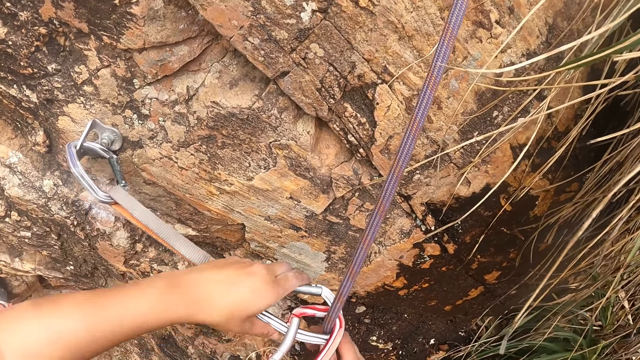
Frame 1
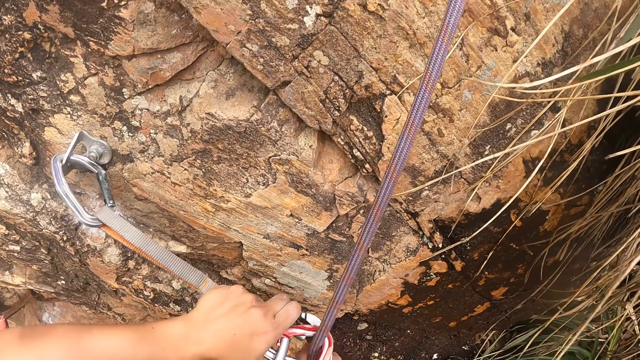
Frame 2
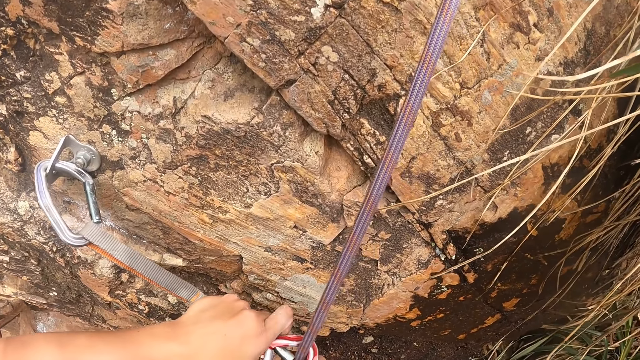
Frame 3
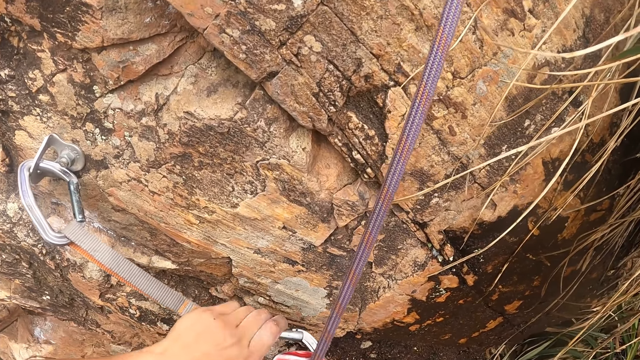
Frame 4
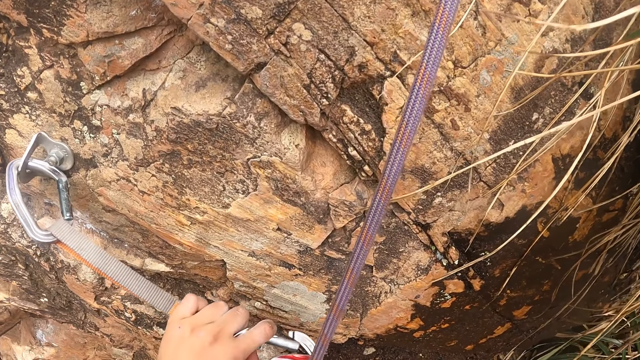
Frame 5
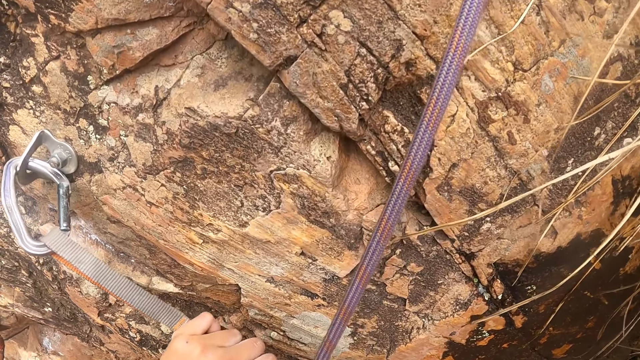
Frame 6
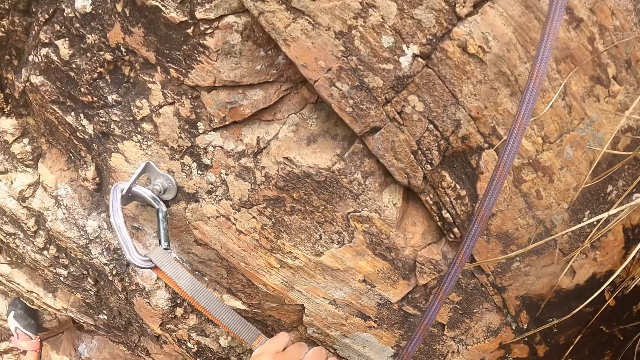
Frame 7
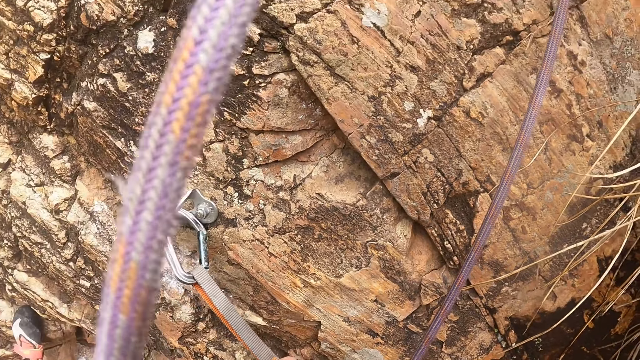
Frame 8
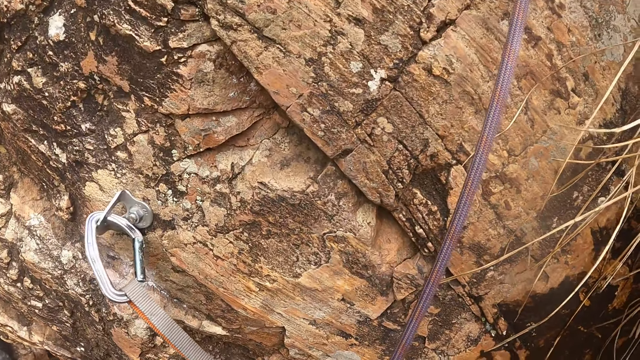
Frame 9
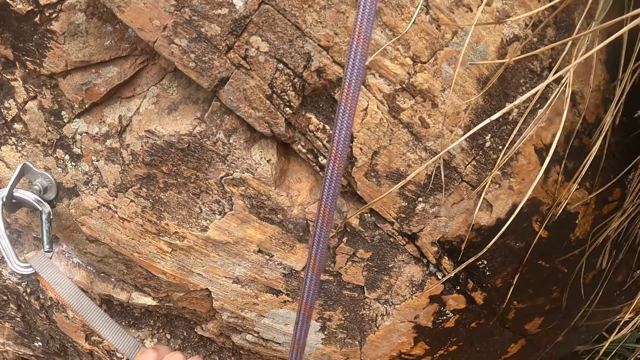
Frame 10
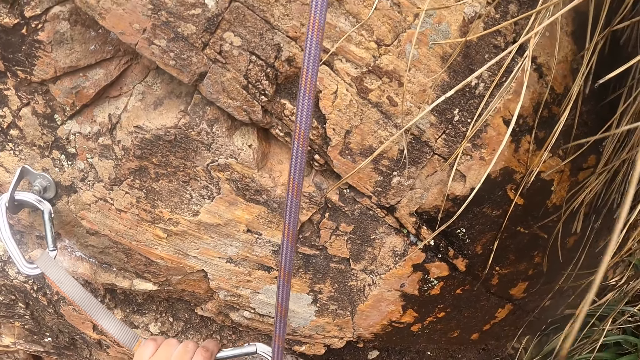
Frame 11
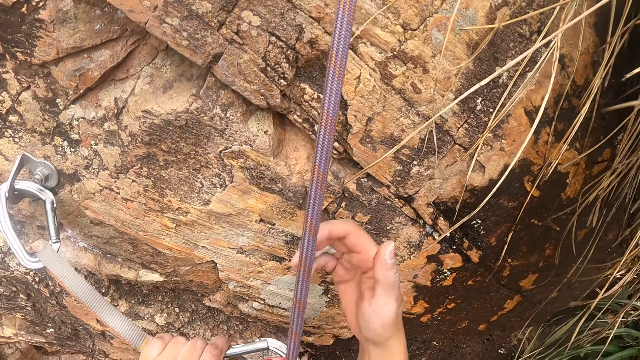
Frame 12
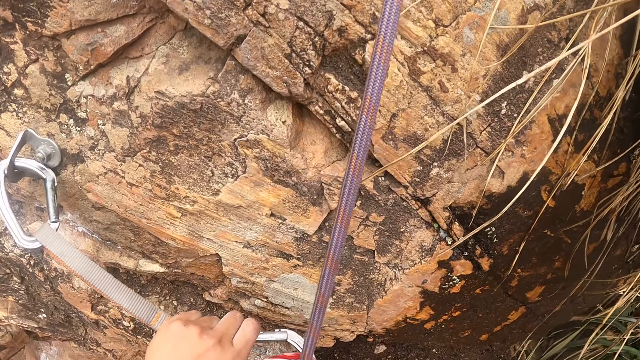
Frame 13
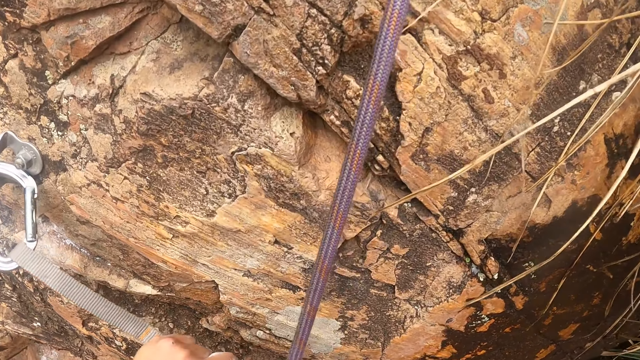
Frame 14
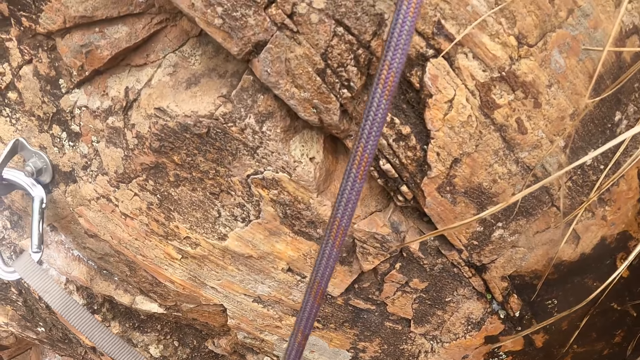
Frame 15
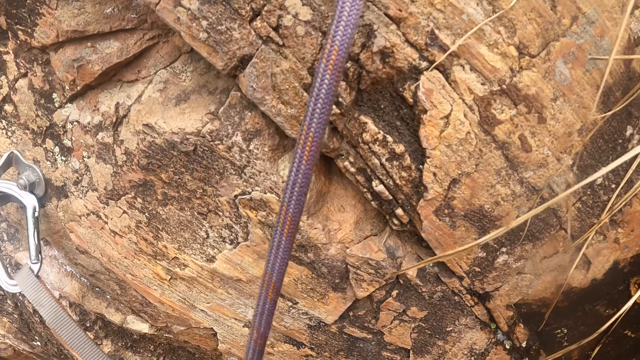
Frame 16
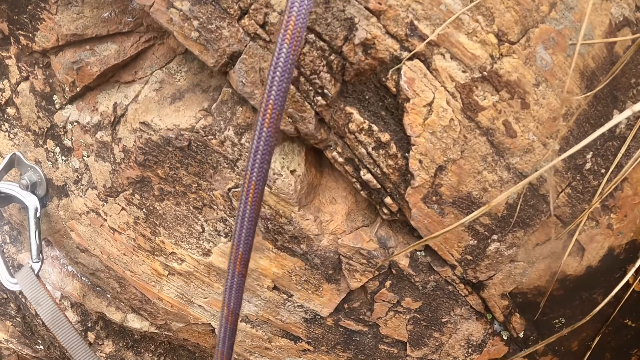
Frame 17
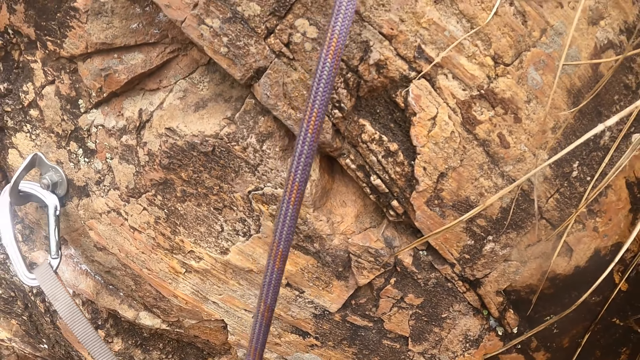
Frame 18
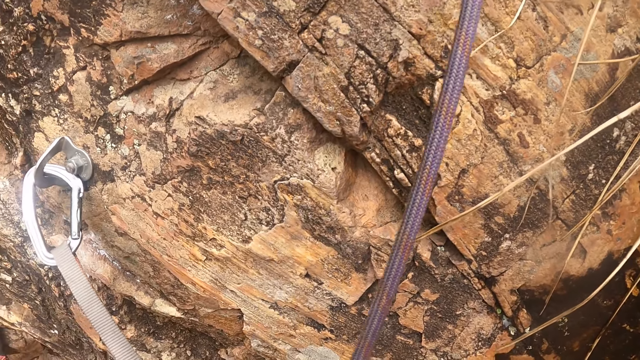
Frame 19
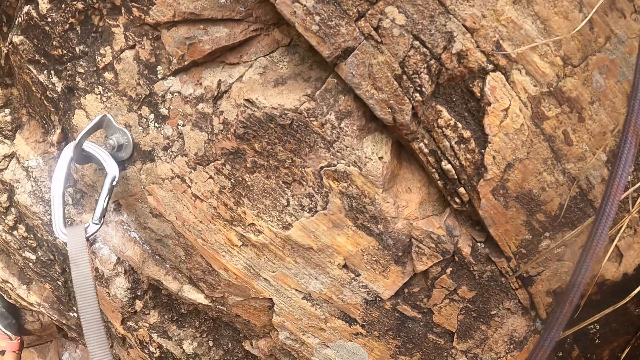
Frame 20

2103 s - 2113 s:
The camera wearer removes the carabiner hook from the climbing rope. They look at the rock. They press the carabiner hook. They look around.

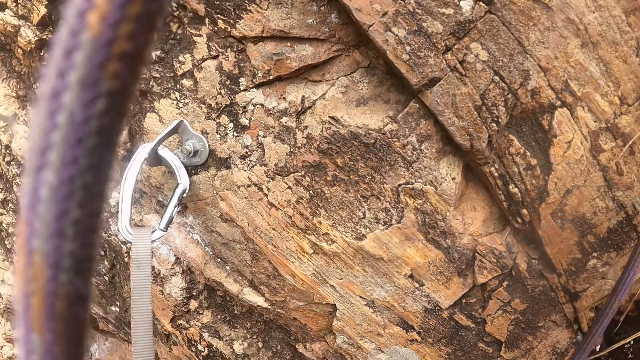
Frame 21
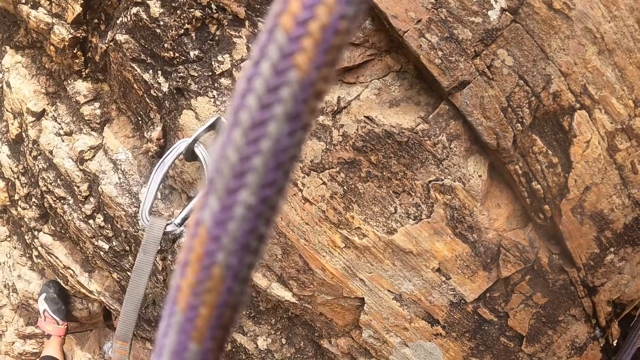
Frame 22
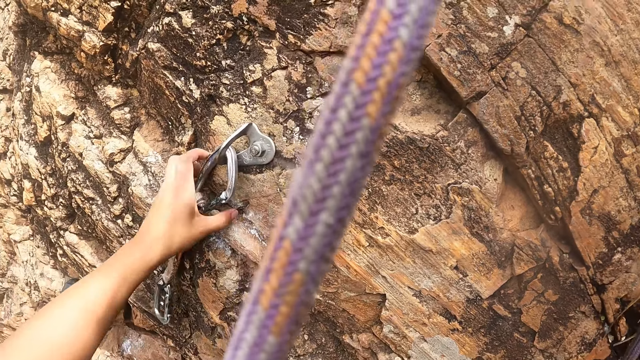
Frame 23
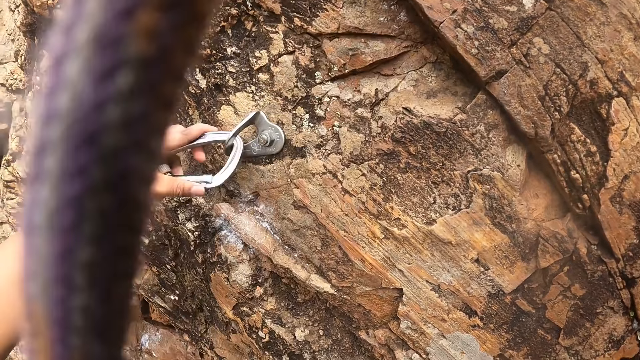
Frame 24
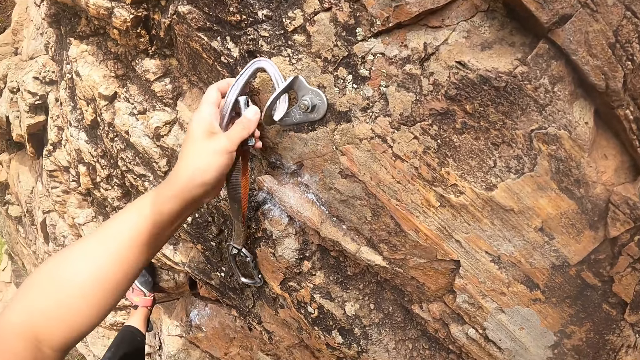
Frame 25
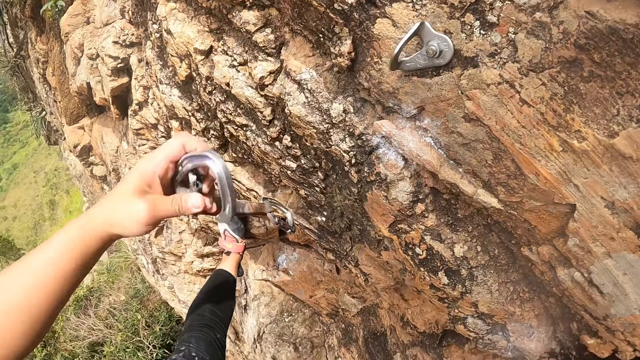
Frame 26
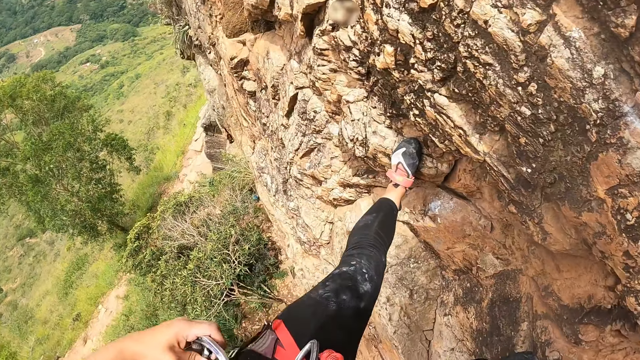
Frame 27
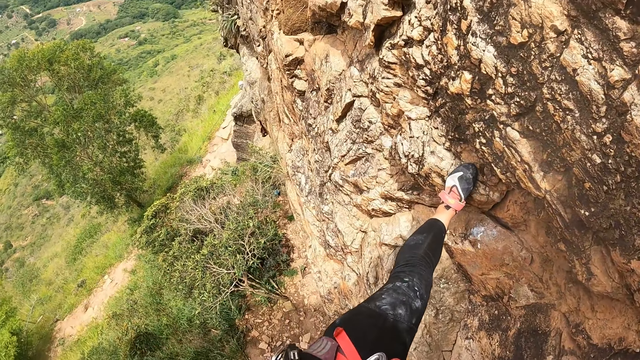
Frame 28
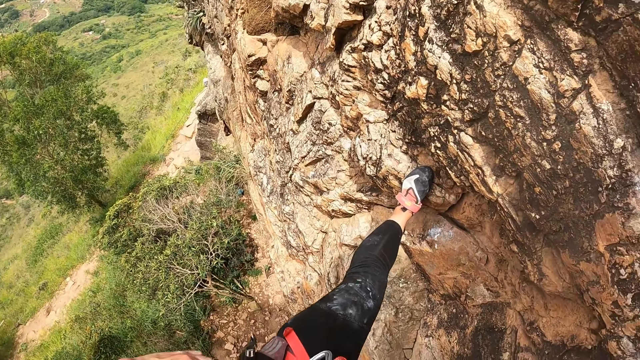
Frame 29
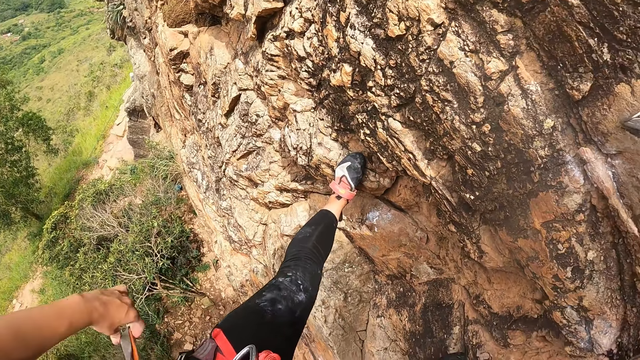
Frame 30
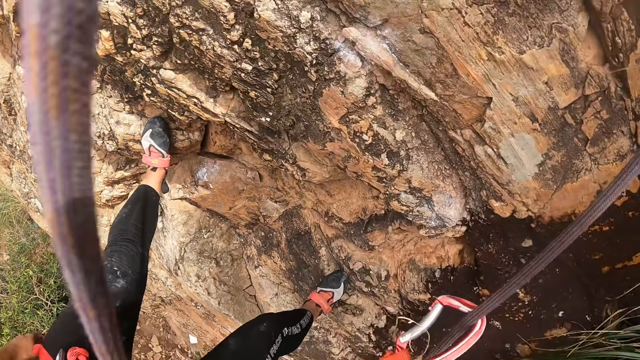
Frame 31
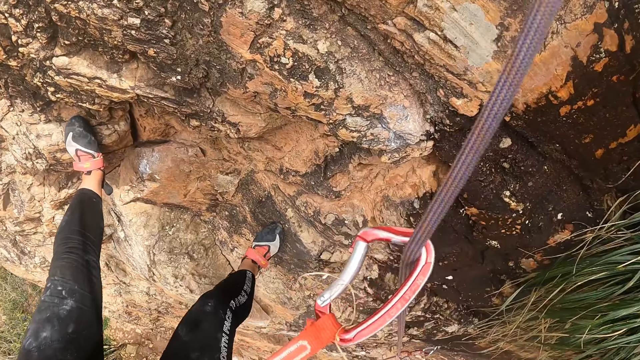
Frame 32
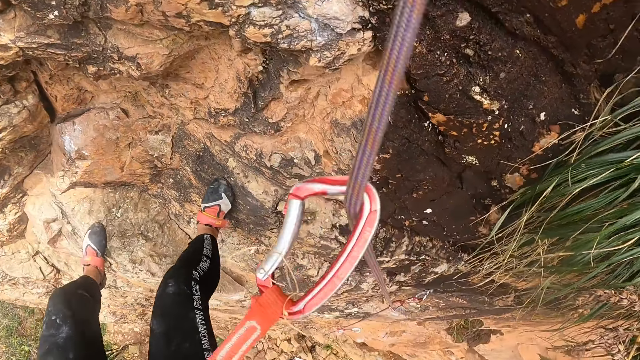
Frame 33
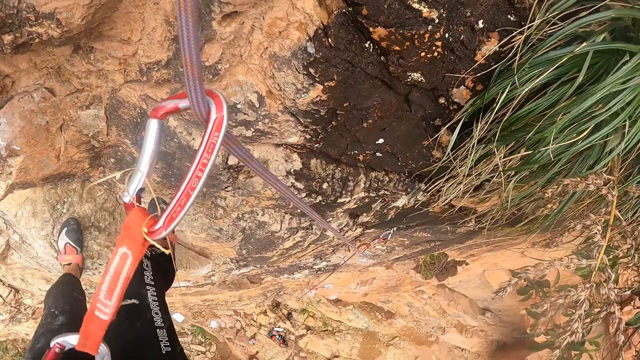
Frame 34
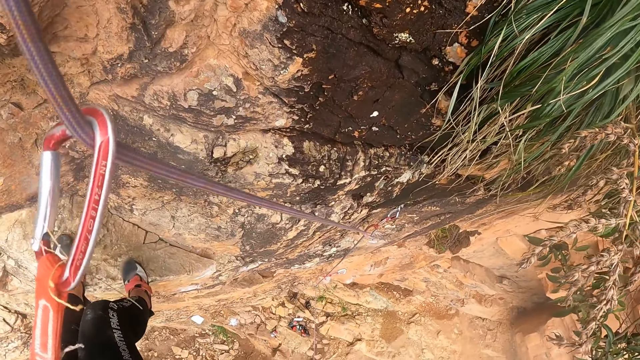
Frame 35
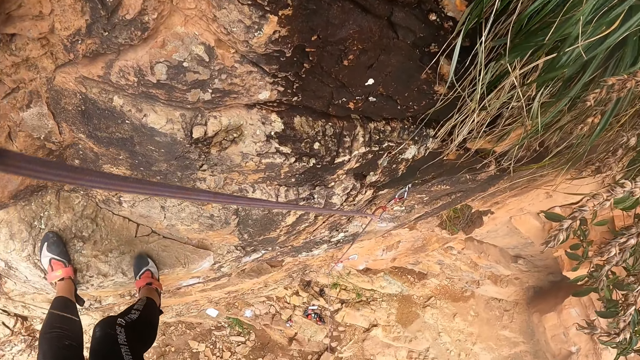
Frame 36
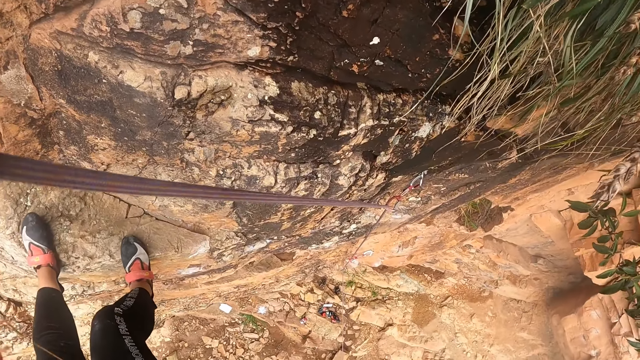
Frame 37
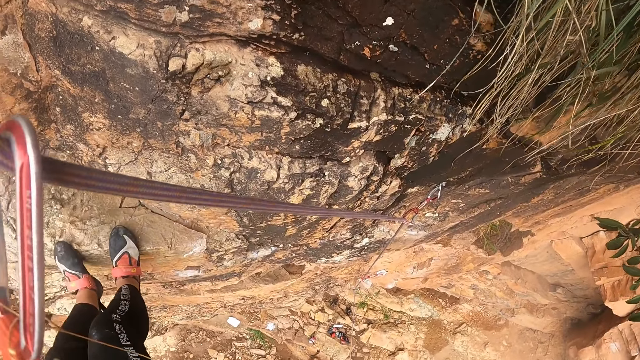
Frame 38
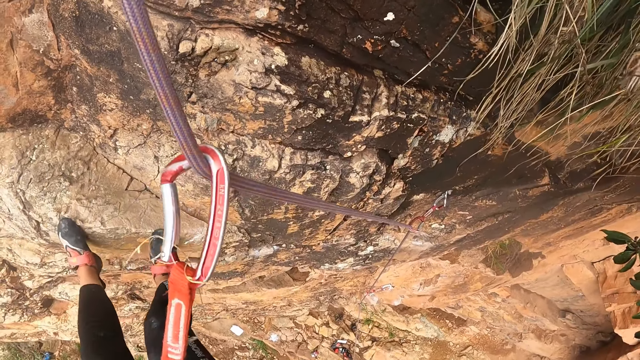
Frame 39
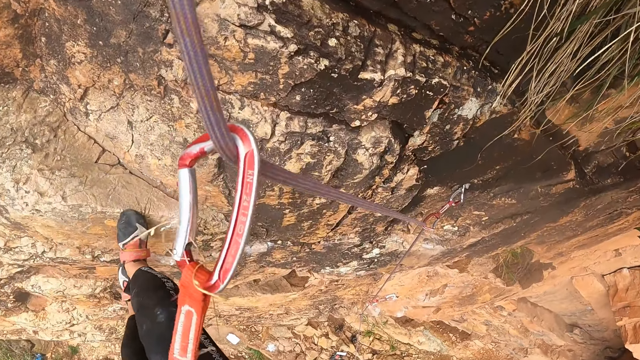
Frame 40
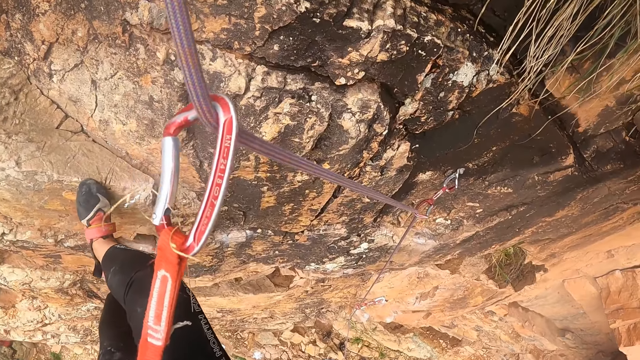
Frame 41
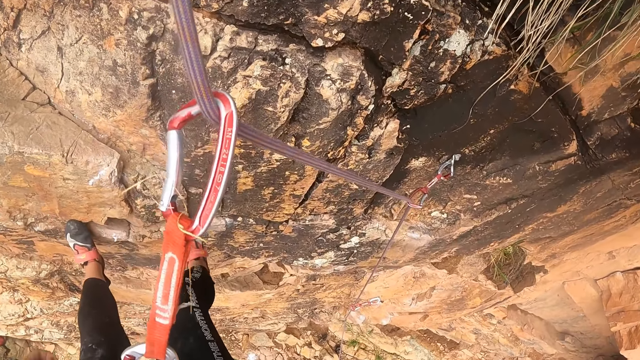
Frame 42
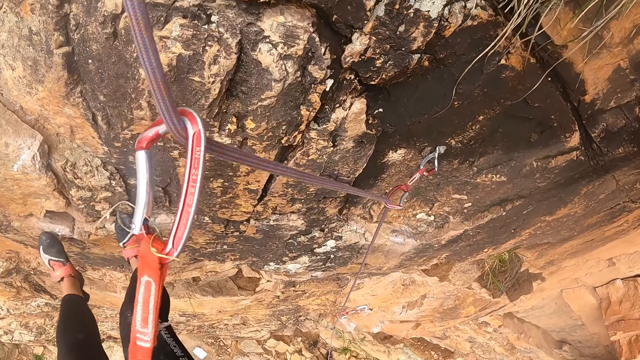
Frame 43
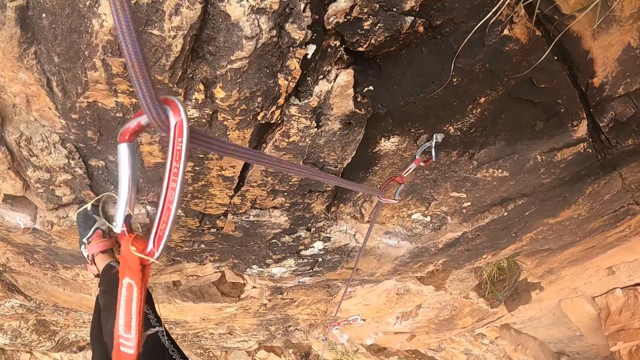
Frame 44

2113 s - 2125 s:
The camera wearer pulls the rope. They remove the carabiner hook from the holder on the rock. They move the carabiner hook. They look around. They hook the climbing rope on the trousers. They climb down the rock.
